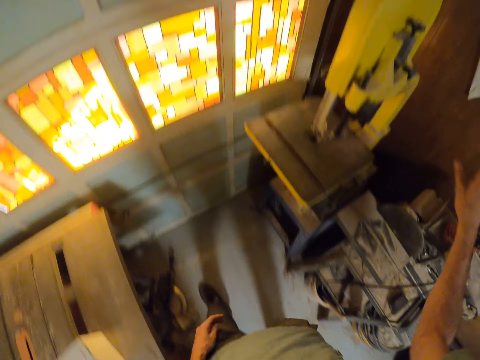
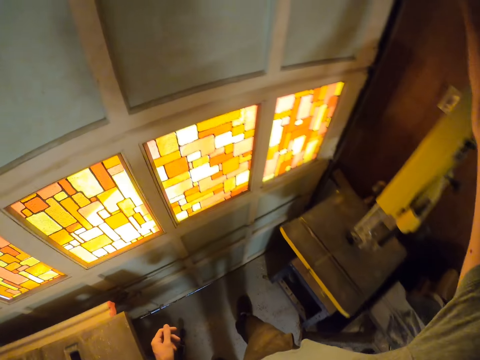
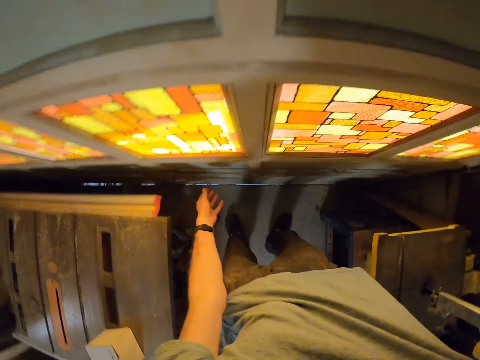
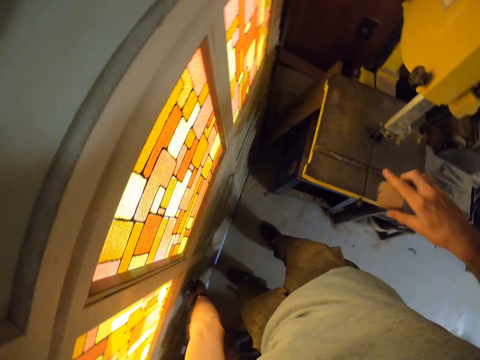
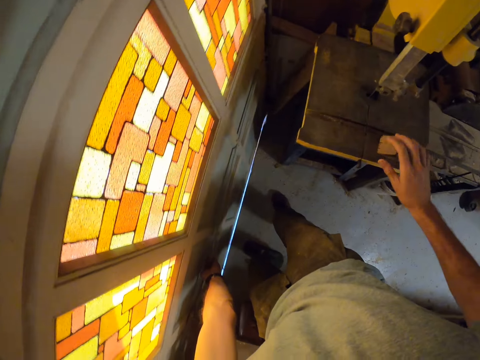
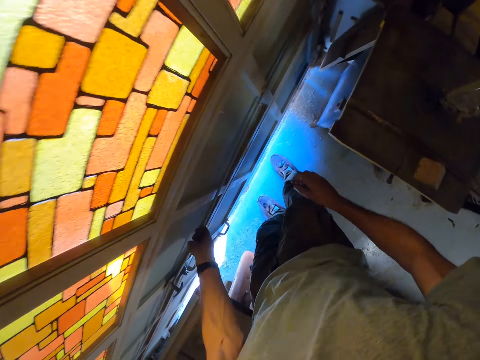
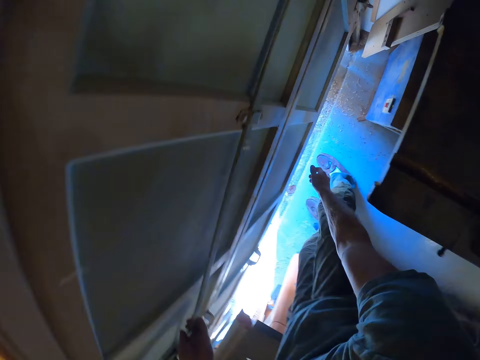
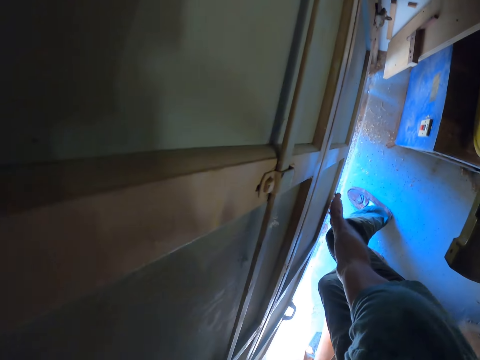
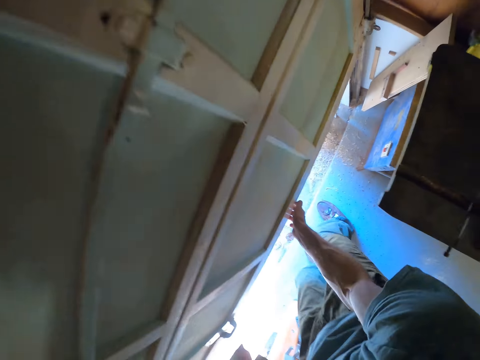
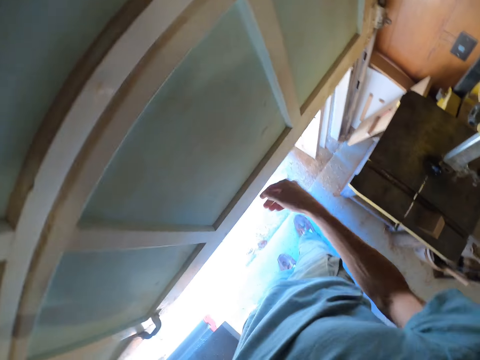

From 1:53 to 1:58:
The camera wearer drops the orbital sander on a table. He raises up his hand. He removes the door hook from the top of the workshop door with his right hand. He drops the door hook or piece of wood on a stool. He opens the workshop door with both hands.
